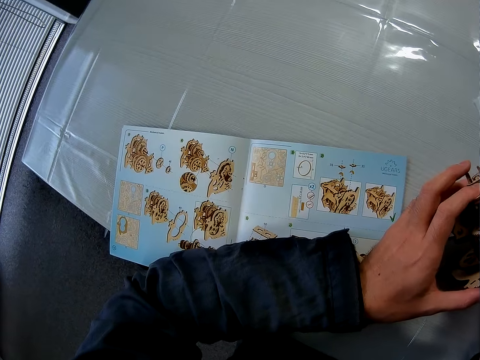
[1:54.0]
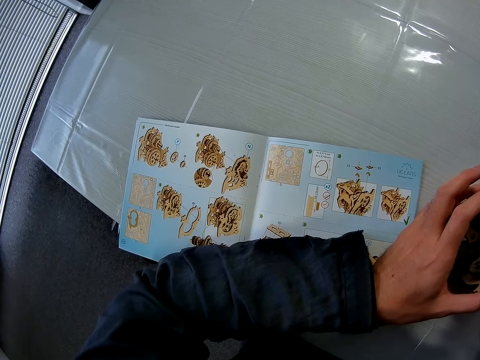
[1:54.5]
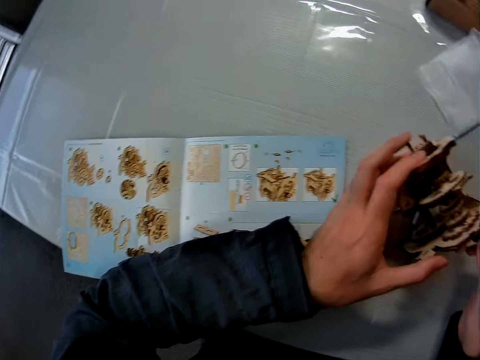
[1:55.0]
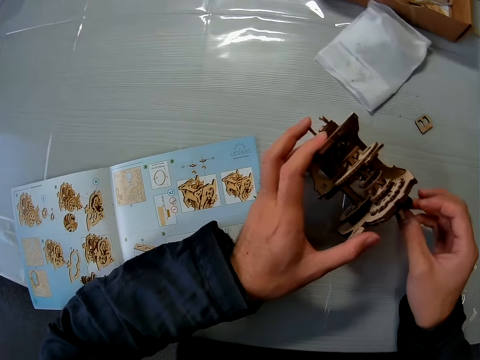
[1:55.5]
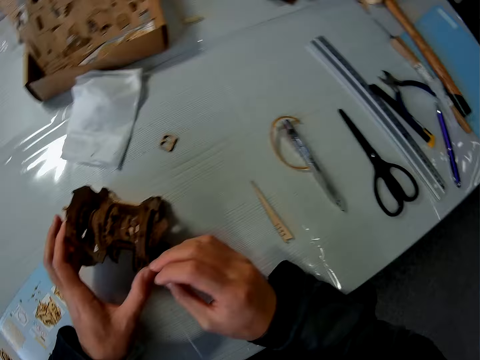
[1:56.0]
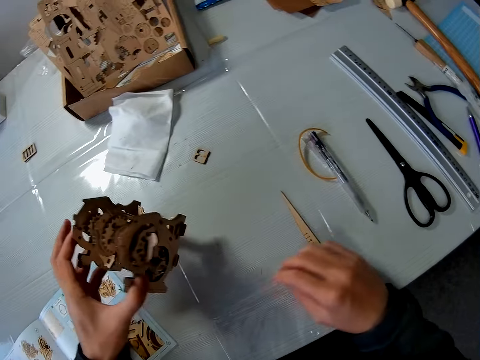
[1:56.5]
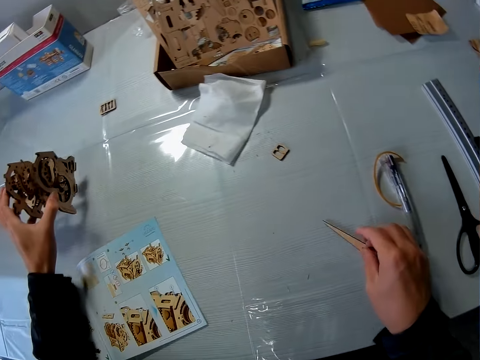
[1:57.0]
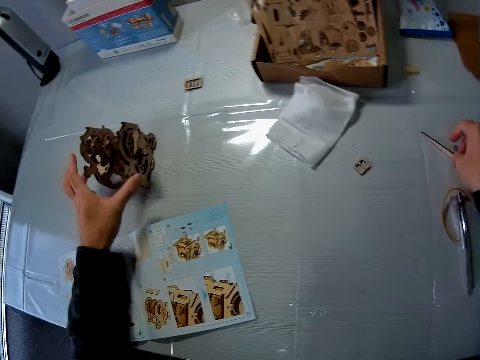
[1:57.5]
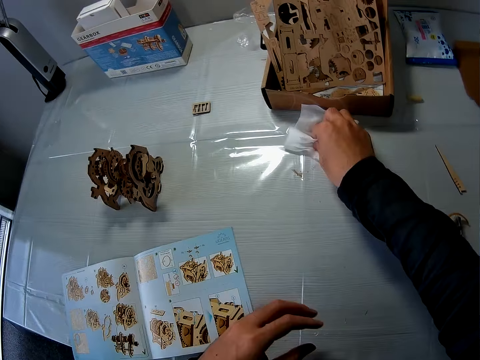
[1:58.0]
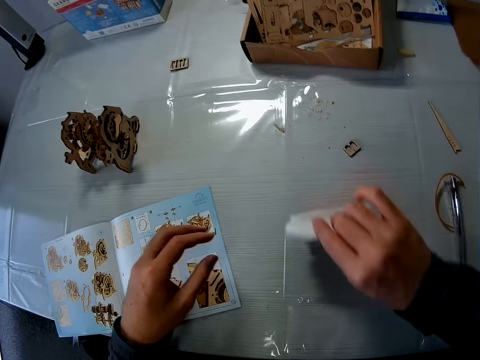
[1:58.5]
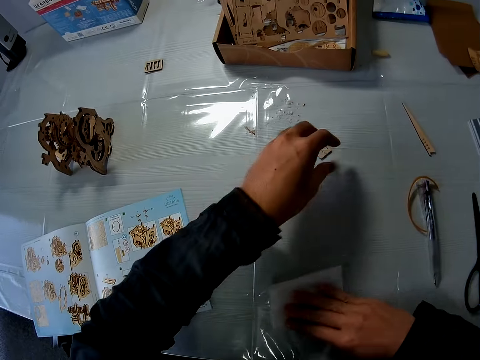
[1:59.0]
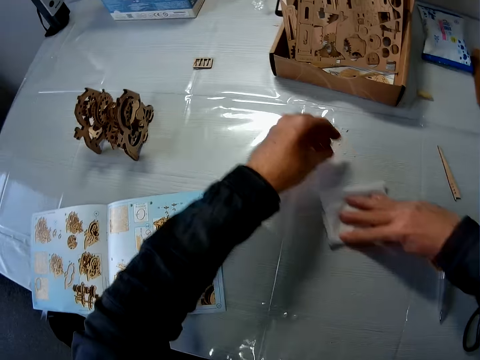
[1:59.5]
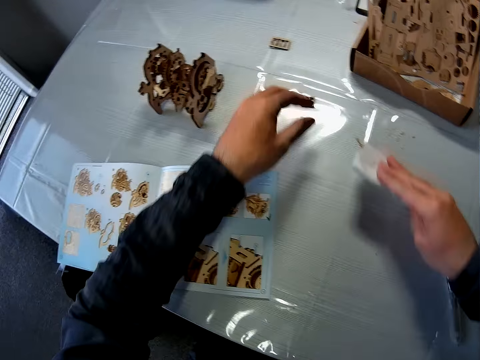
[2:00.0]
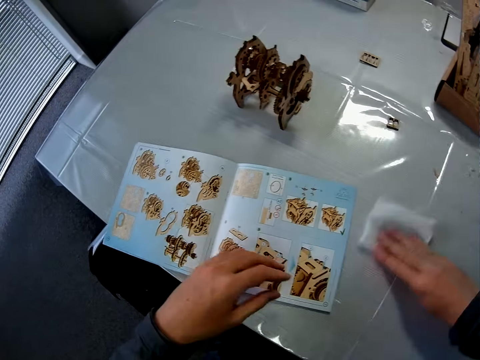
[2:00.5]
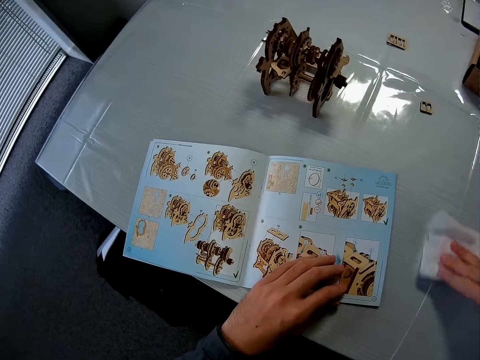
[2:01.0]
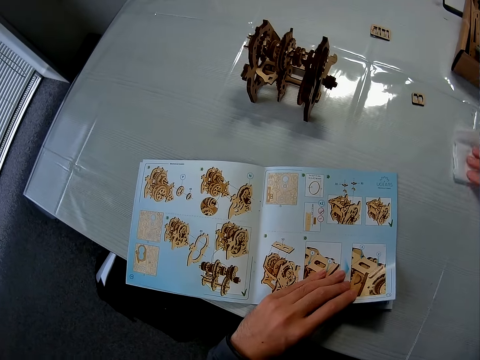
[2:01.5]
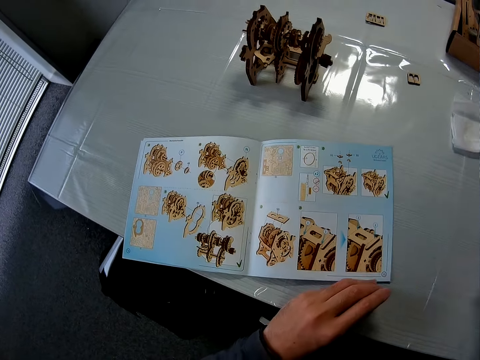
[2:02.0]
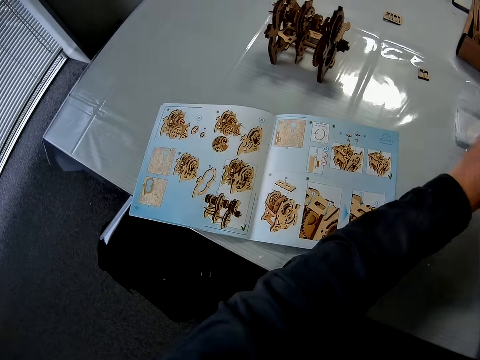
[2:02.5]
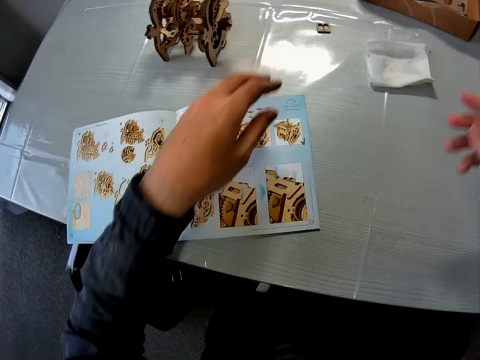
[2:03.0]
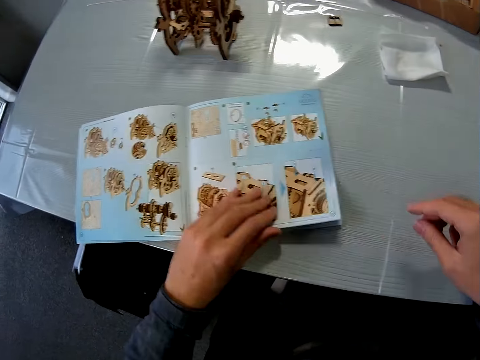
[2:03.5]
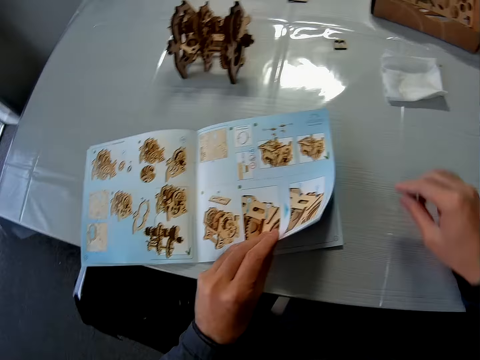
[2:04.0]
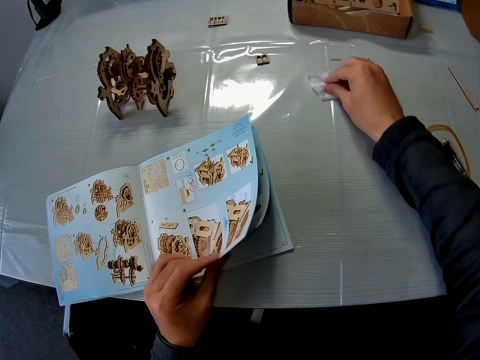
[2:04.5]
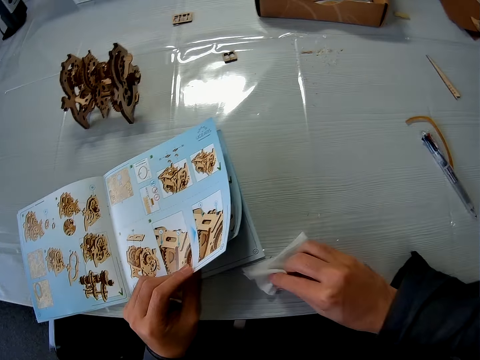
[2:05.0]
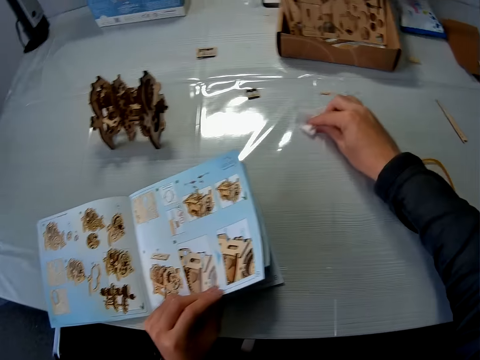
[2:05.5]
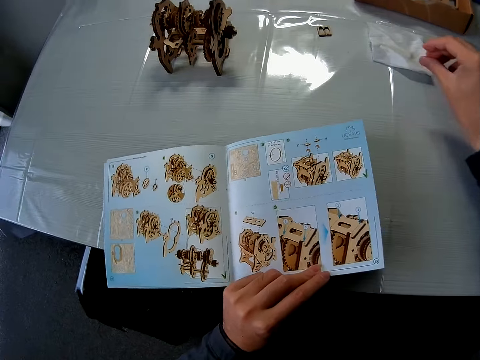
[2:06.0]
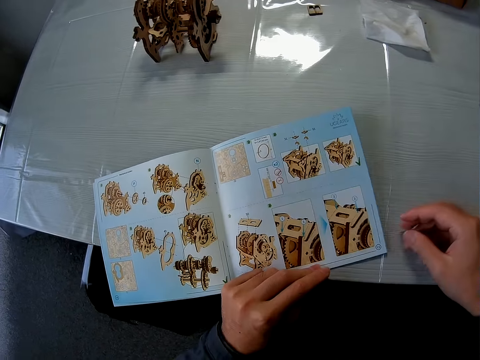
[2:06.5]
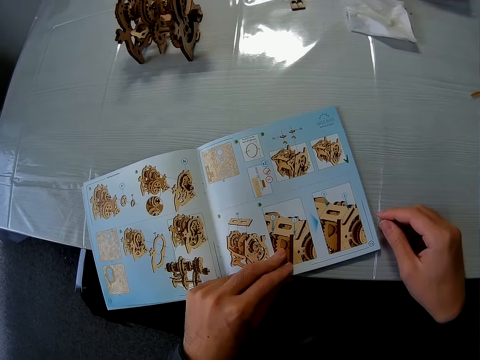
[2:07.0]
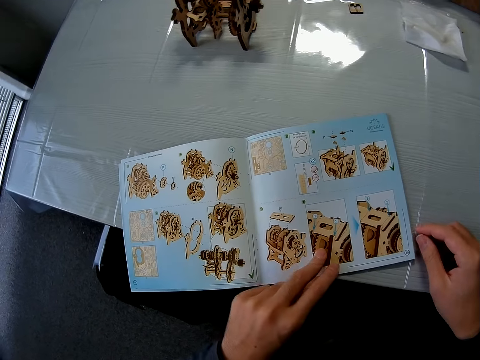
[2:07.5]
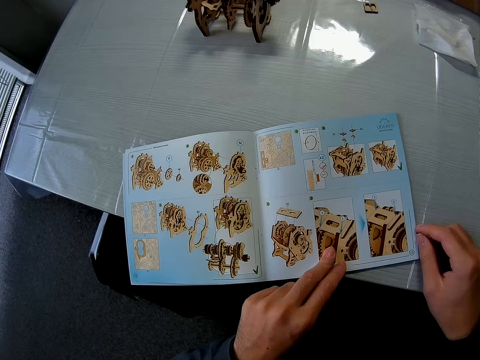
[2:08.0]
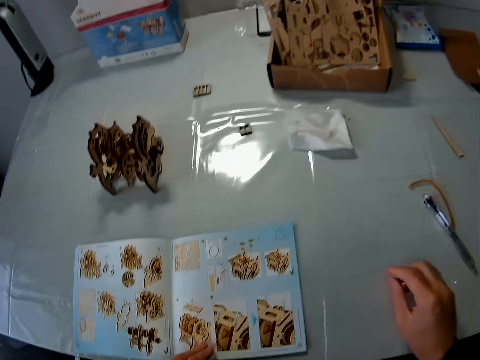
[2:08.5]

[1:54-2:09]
The camera wearer looks at the book. He rotates the wooden model piece actuator handle. He moves the first piece on the table. He picks up something and places the wooden model gearbox on the table. He drops something on the table. He picks up a tissue from the table and wipes the table with the tissue. He picks up something. He moves a fifth piece on the table. He drops something. He cleans the table. He holds the book. He cleans the table. He drops the tissue on the table. He shakes his hands. He holds the book. He lifts a page of the manual. He picks up the tissue from the table, wipes the table with the tissue, and drops the tissue on the table. He moves the manual on the table. He looks at the book and moves the book.

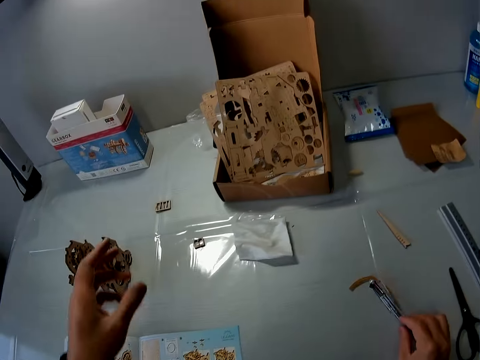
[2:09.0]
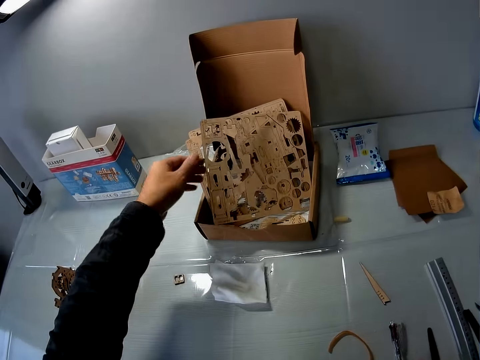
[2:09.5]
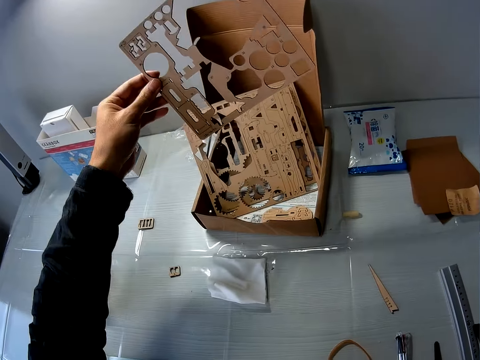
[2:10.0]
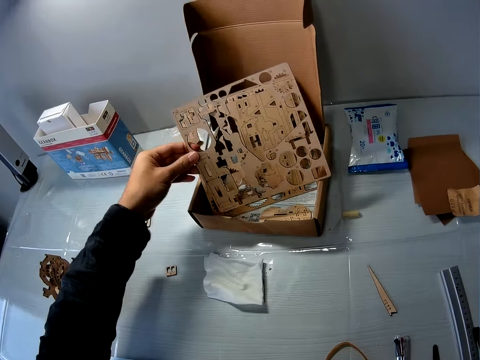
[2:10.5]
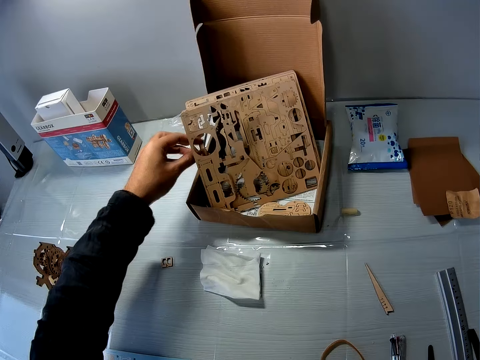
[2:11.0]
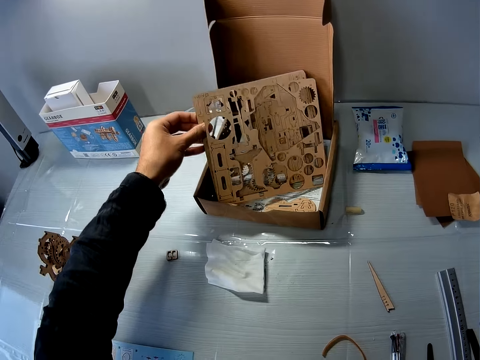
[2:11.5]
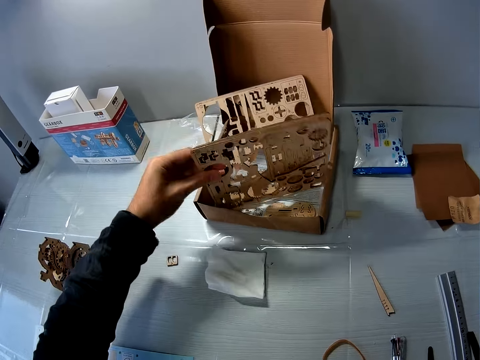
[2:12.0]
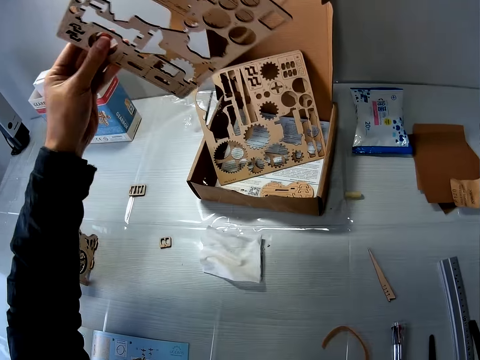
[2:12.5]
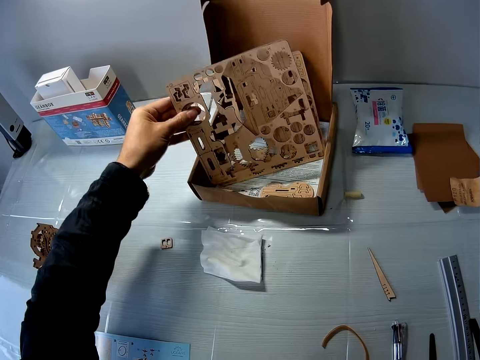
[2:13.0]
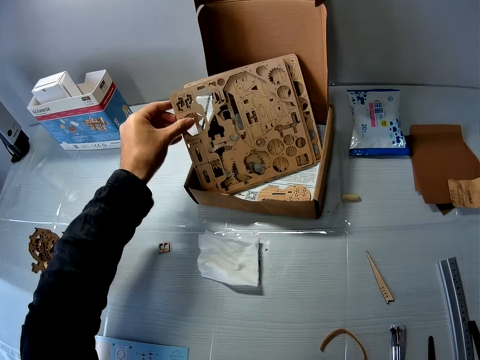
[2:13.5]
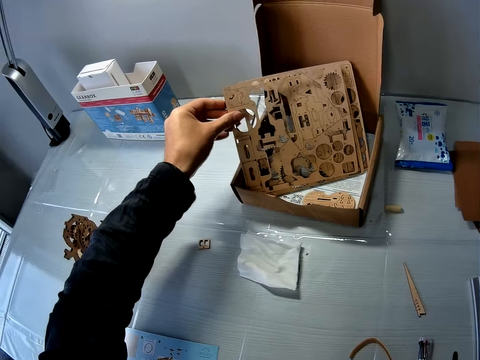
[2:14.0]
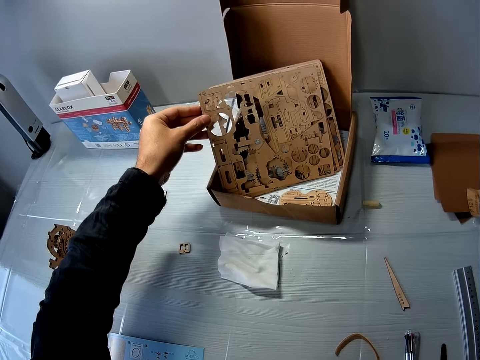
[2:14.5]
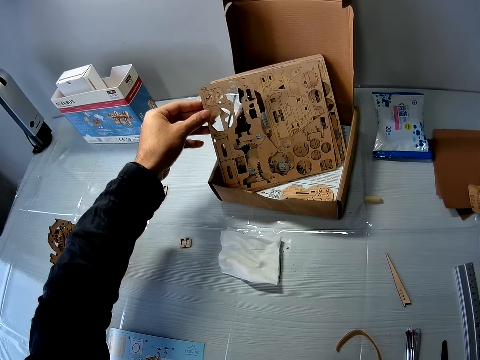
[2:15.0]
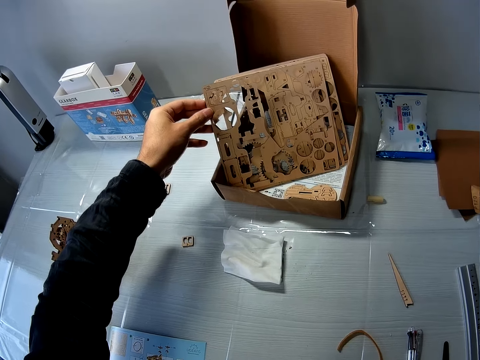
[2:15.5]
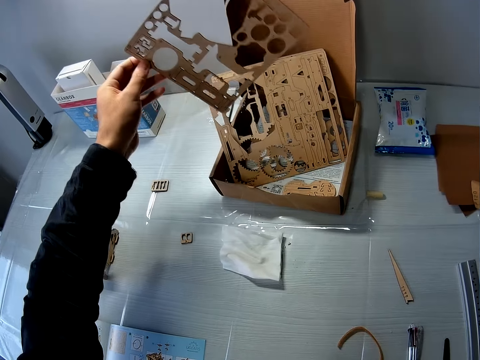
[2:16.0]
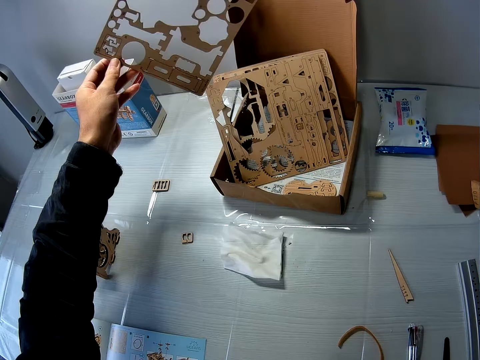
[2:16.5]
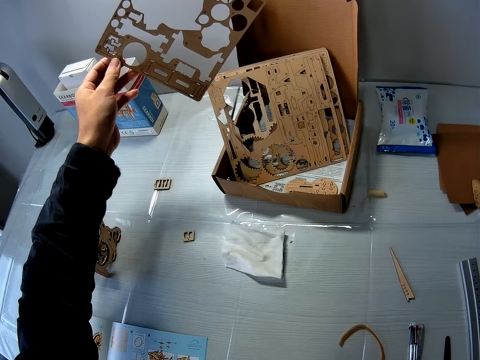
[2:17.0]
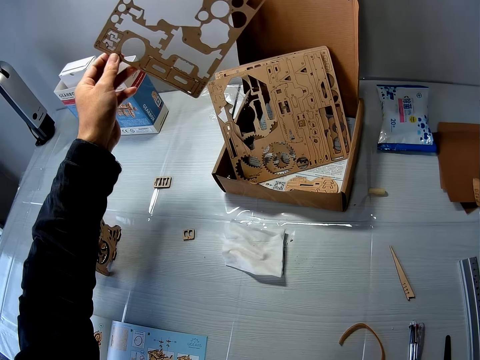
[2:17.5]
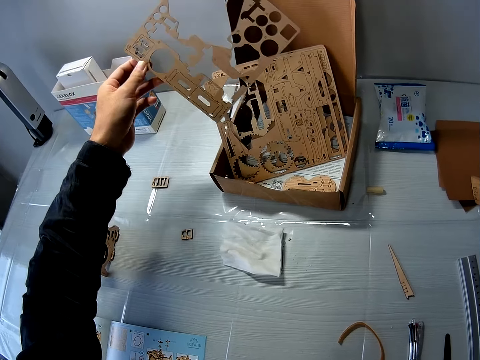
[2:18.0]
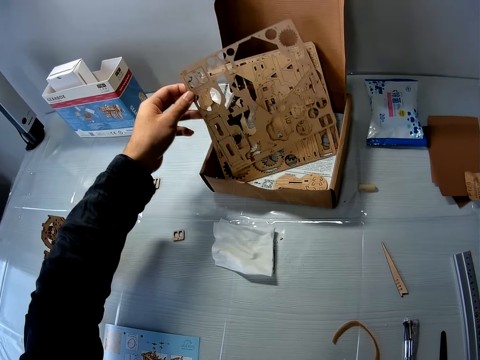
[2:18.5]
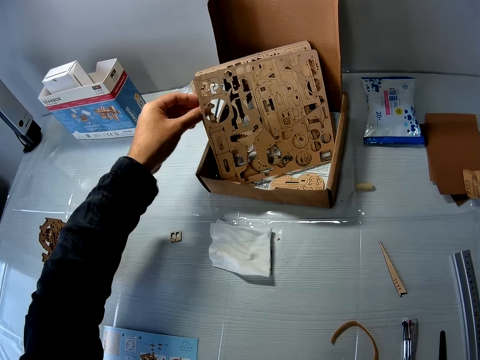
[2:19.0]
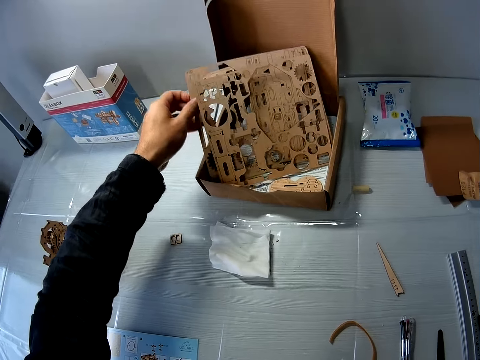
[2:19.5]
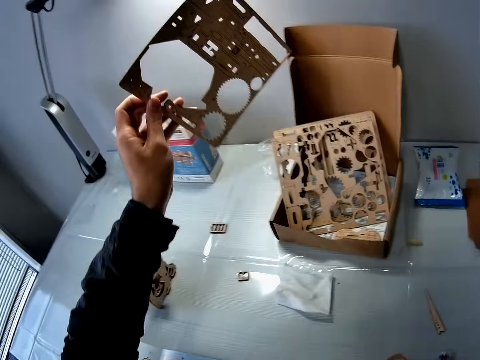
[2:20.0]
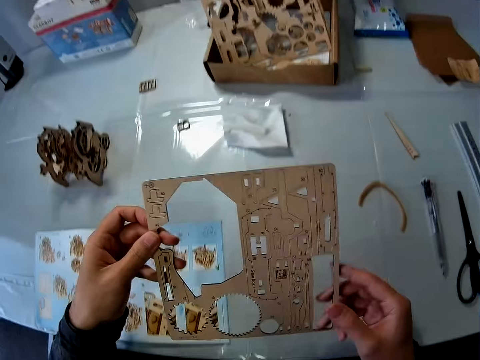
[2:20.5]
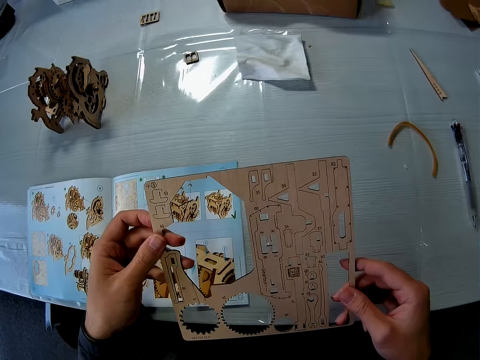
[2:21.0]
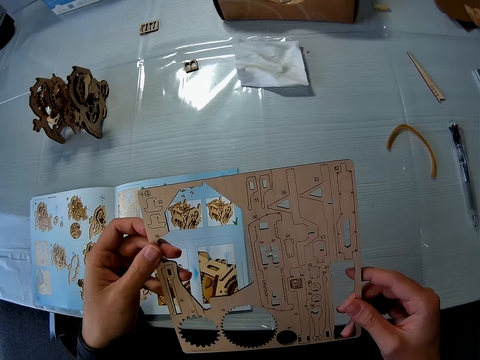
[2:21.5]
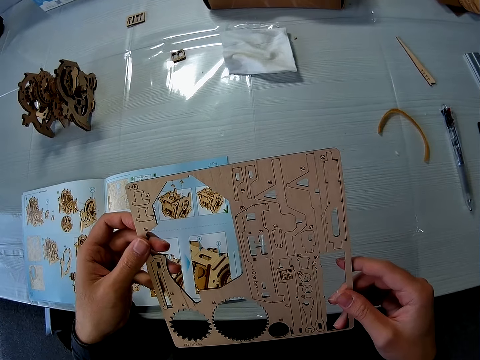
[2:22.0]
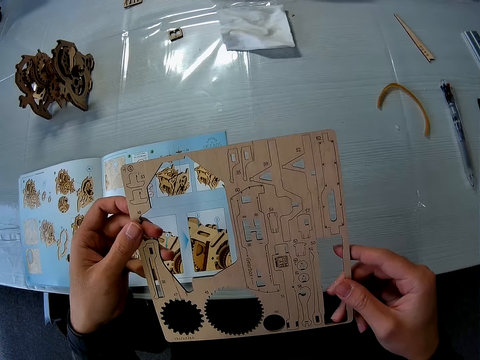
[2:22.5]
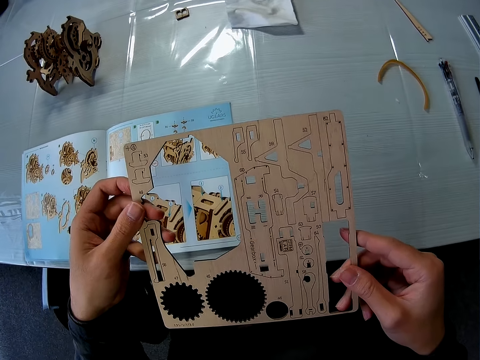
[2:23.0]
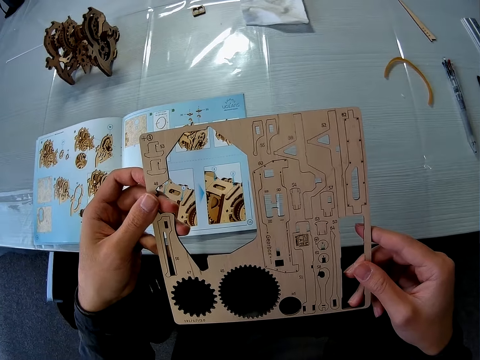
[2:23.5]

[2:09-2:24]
The camera wearer moves a pen. They pick up a sheet from a carton on the table. They pick up a wooden model and place the wooden model on the box. They drop the sheet in the carton on the table. They pick up two sheets from the carton on the table. They lift the wooden models and place the wooden models on the box. They drop the sheets in the carton on the table. They look at the wooden model pieces and lift a model piece. They pick up a sheet from the carton on the table. They look at the wooden model pieces and place the wooden model on the box. They drop the sheet in the carton on the table. They pick up the wooden model. They pick up a second sheet from the carton on the table. They look at the wooden model pieces. They examine the sheet.
